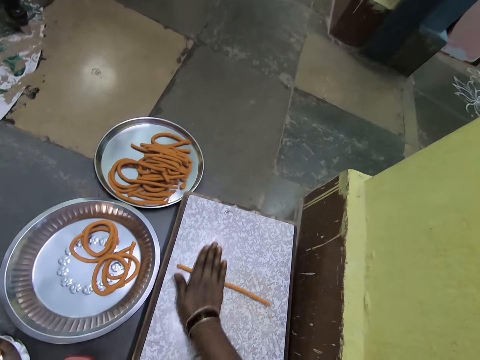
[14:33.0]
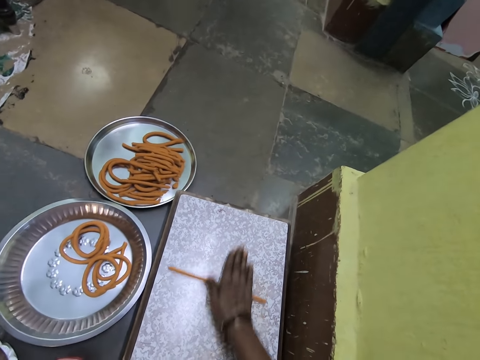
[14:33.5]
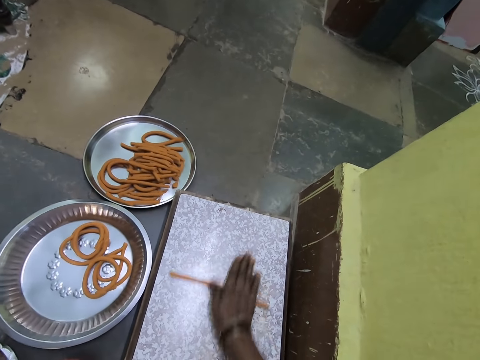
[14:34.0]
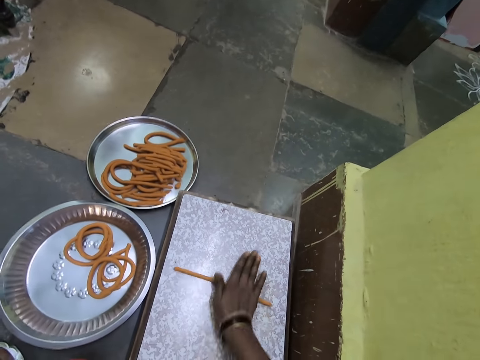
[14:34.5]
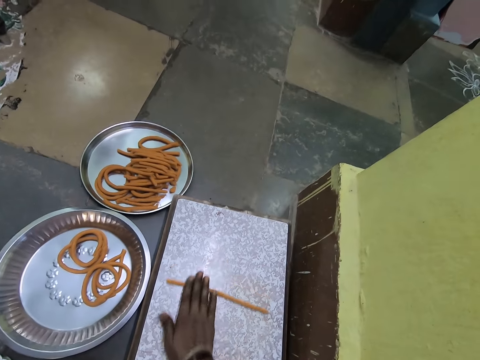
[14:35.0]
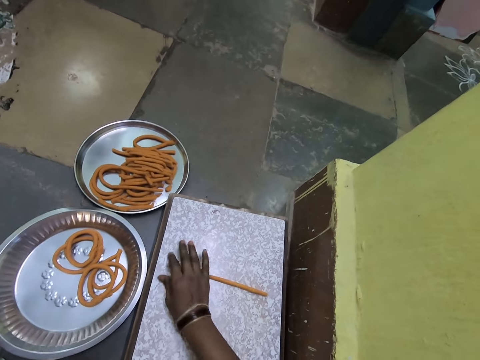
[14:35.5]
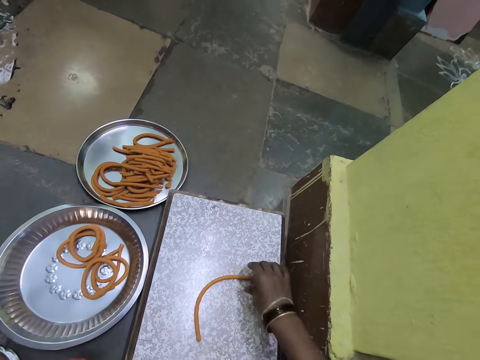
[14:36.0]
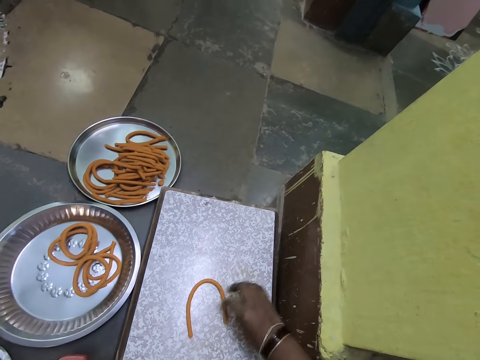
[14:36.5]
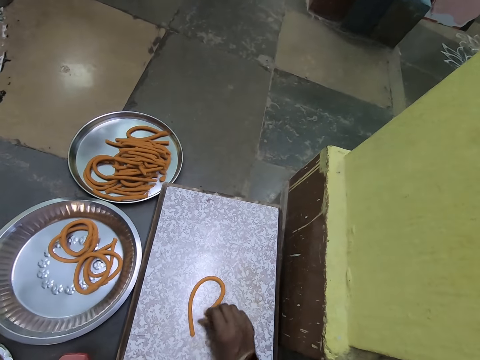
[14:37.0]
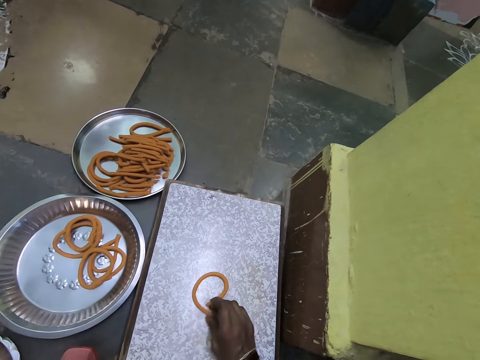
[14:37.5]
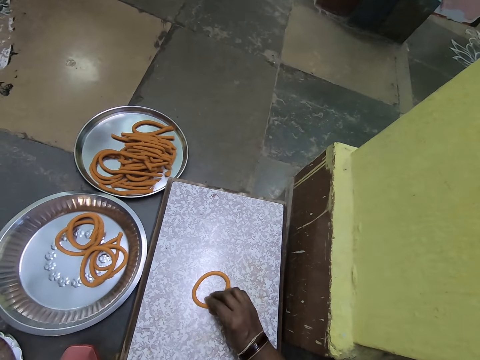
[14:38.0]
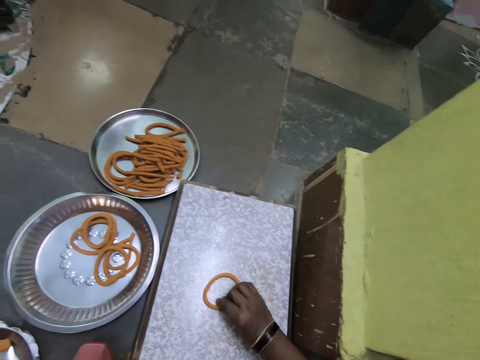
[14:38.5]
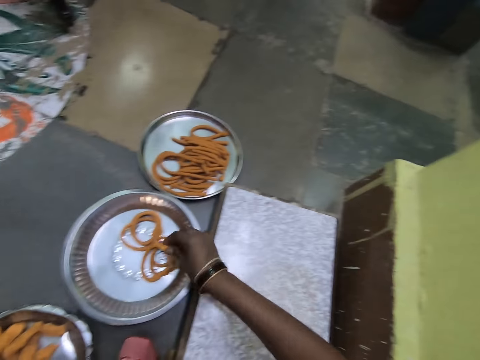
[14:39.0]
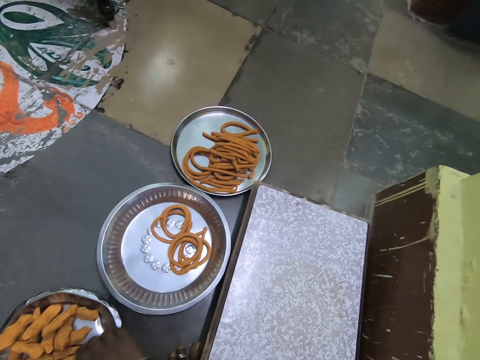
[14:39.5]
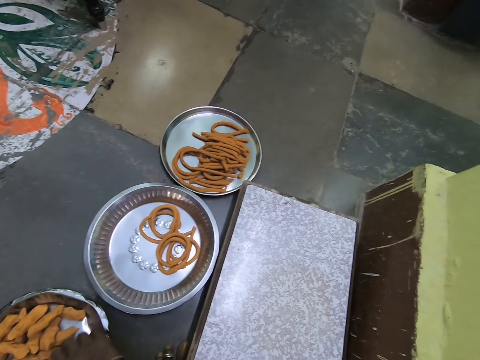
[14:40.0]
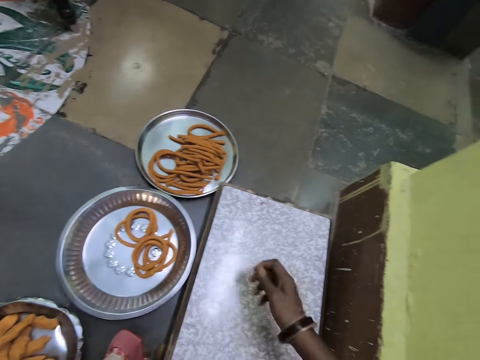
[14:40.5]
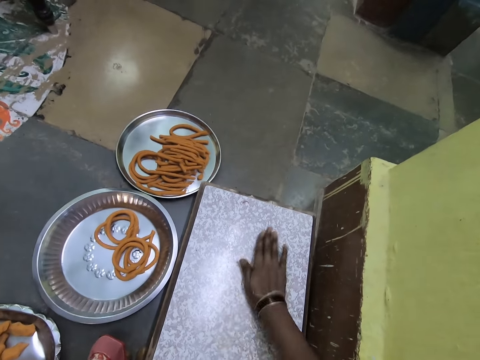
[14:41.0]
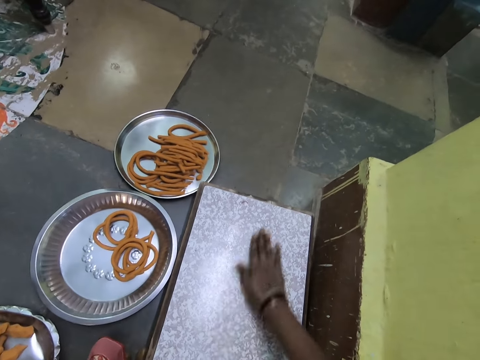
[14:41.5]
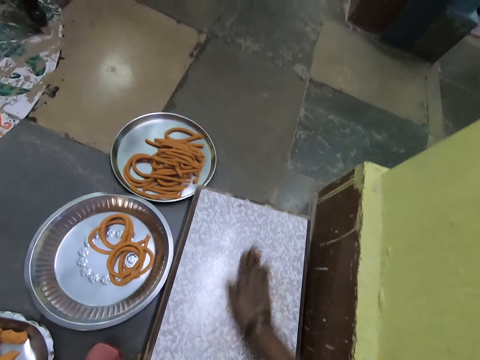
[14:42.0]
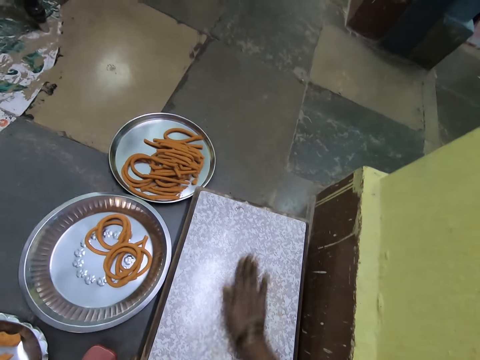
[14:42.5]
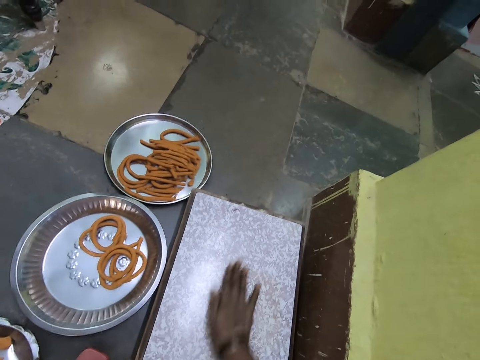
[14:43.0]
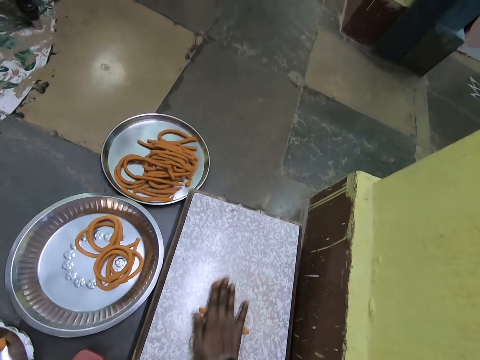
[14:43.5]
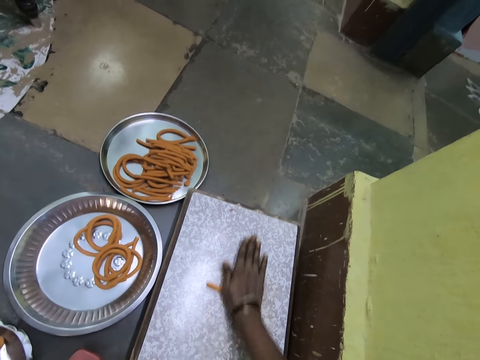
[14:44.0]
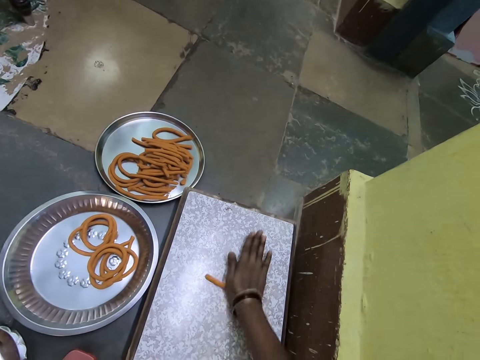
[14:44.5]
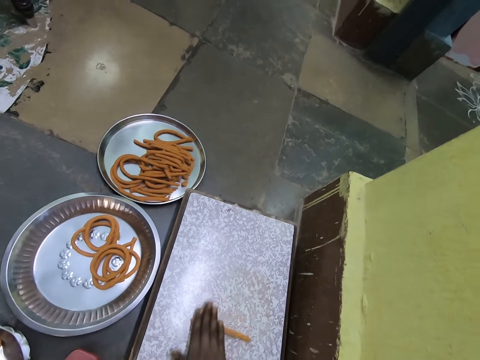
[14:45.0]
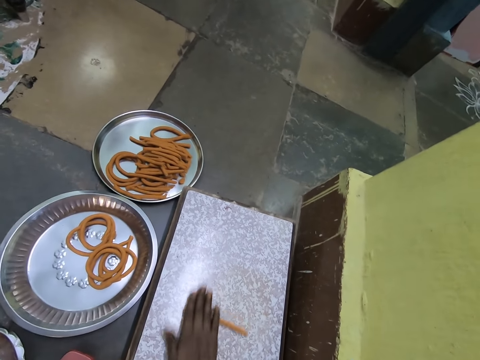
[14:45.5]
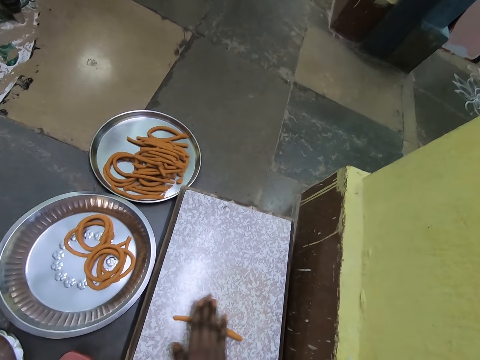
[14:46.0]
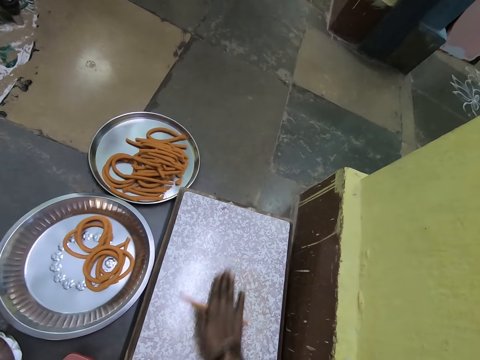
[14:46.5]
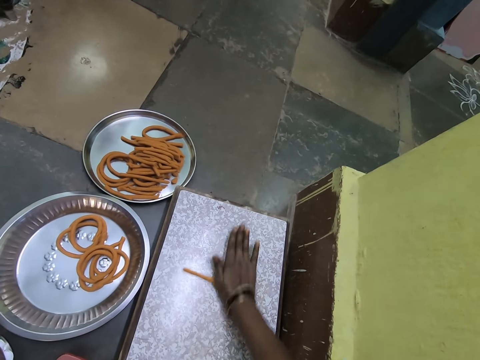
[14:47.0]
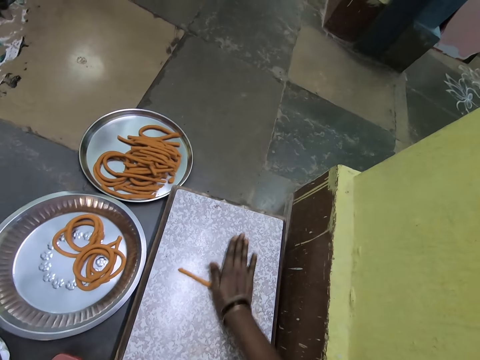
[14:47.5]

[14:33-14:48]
The camera wearer pulls on an end of a piece of dough. They pick up the piece of dough from a rolling board. They place the piece of dough onto a metal tray. They pick up the piece of dough from the metal tray. They roll the piece of dough on the rolling board.

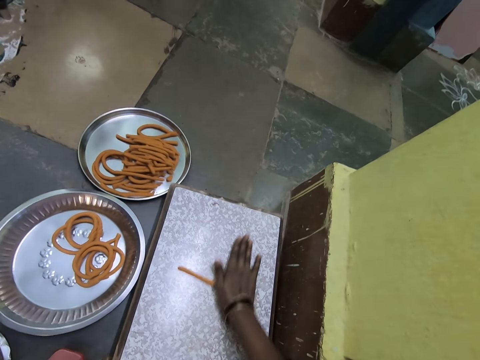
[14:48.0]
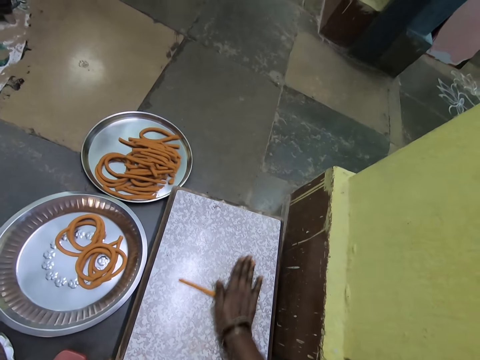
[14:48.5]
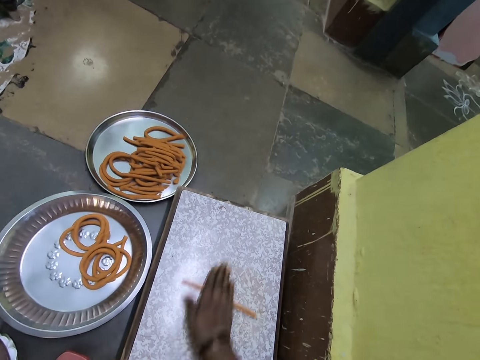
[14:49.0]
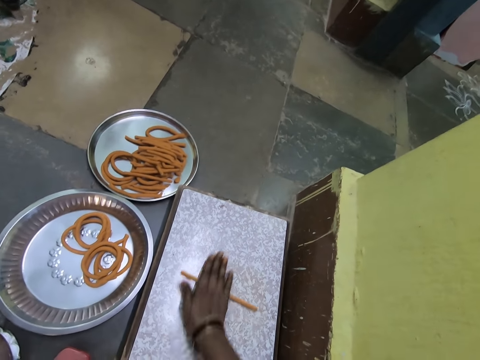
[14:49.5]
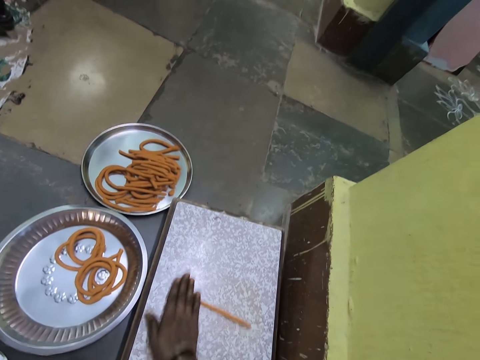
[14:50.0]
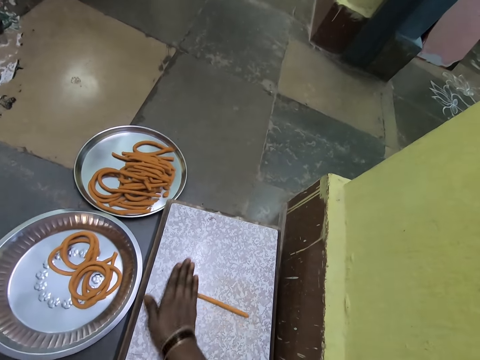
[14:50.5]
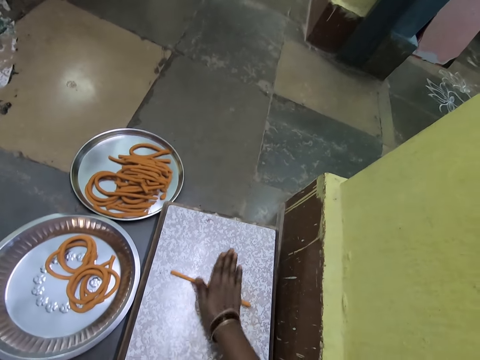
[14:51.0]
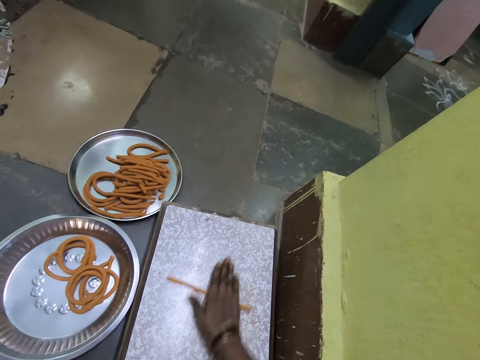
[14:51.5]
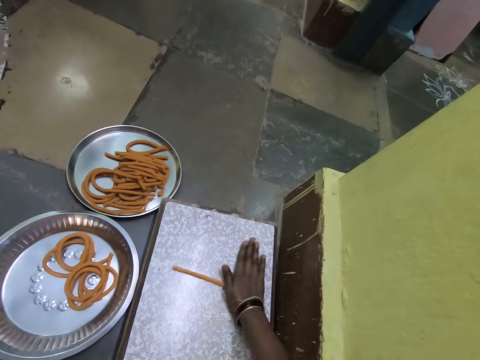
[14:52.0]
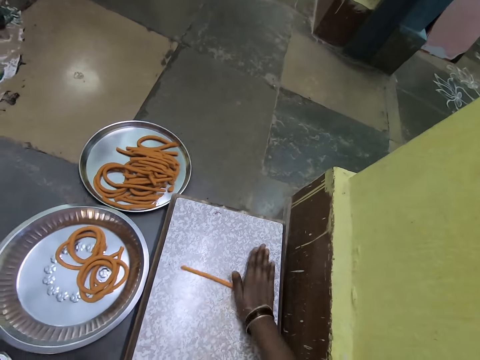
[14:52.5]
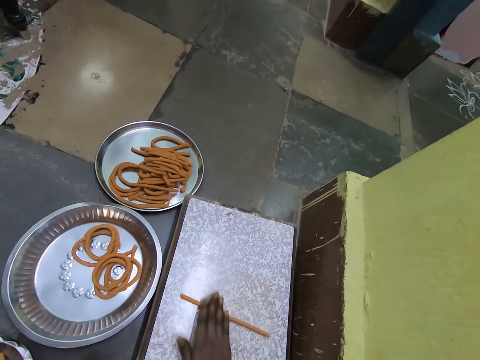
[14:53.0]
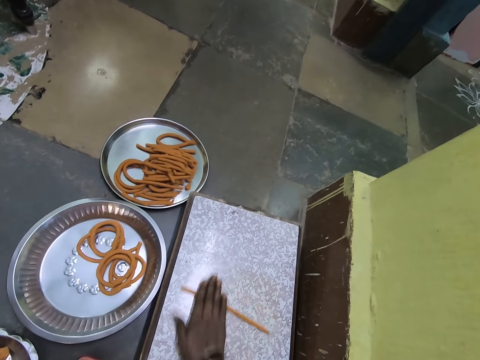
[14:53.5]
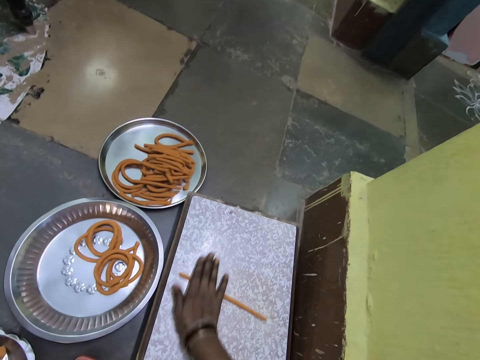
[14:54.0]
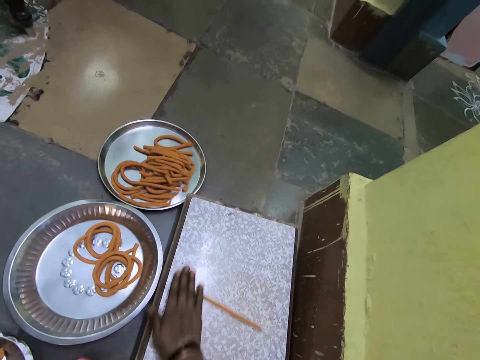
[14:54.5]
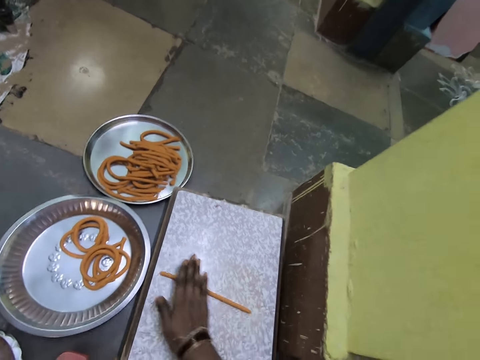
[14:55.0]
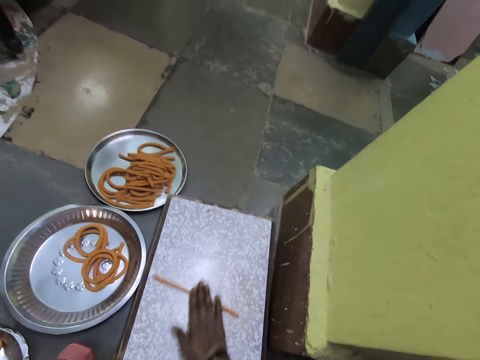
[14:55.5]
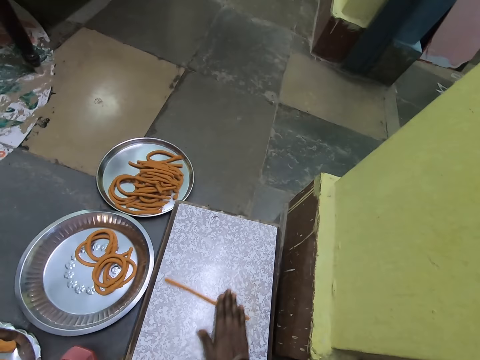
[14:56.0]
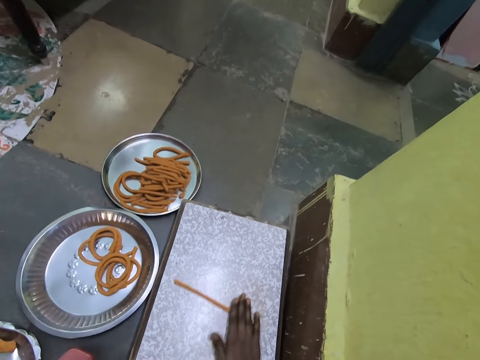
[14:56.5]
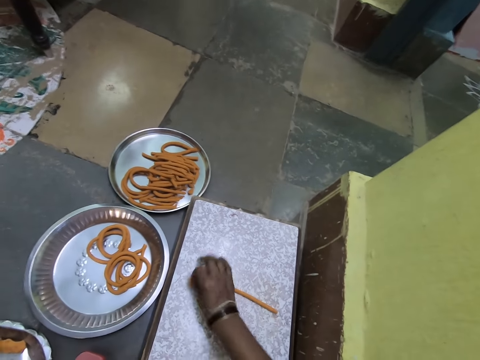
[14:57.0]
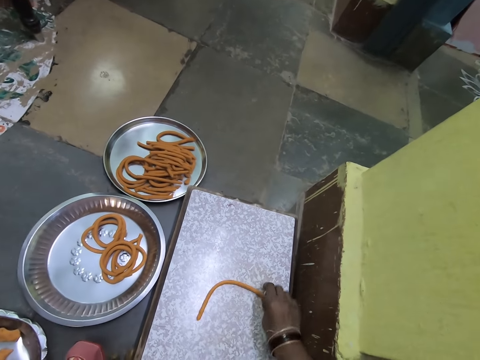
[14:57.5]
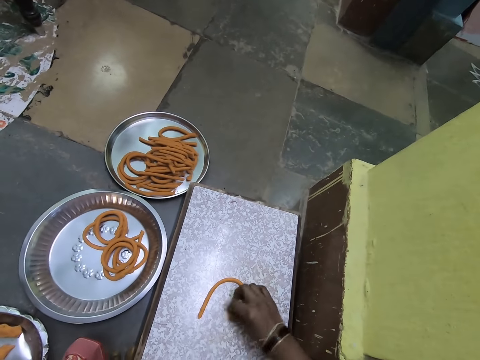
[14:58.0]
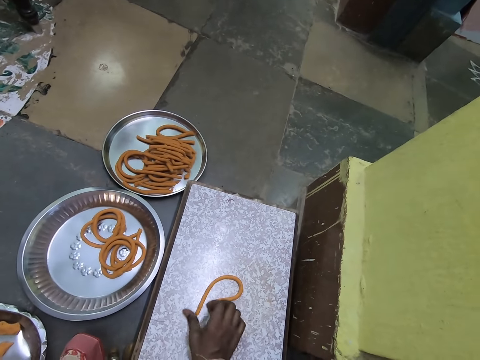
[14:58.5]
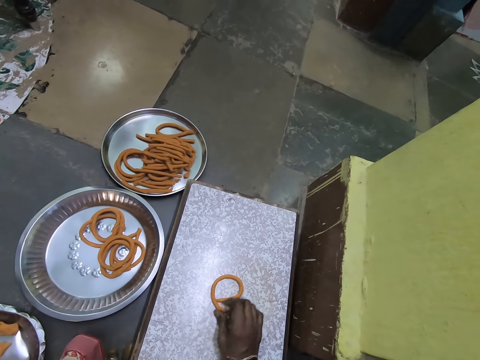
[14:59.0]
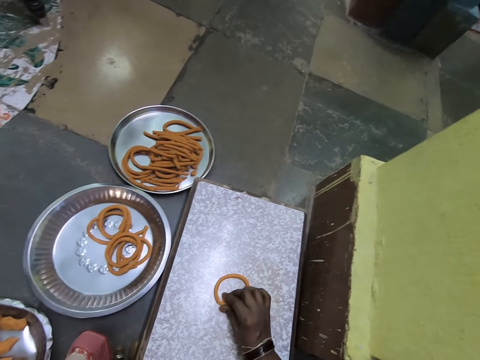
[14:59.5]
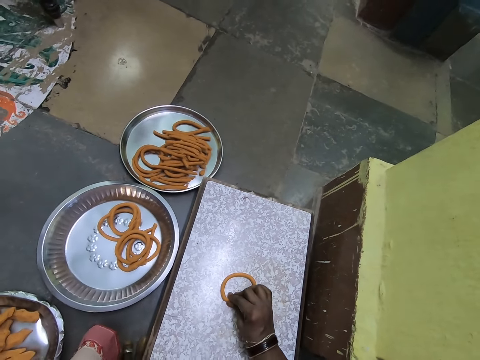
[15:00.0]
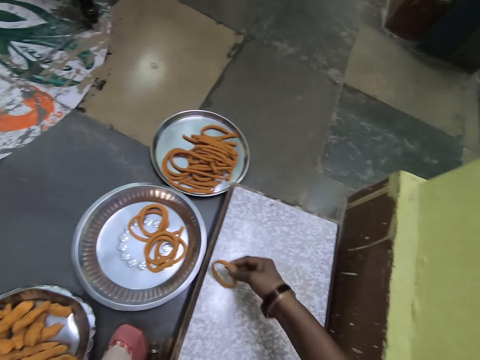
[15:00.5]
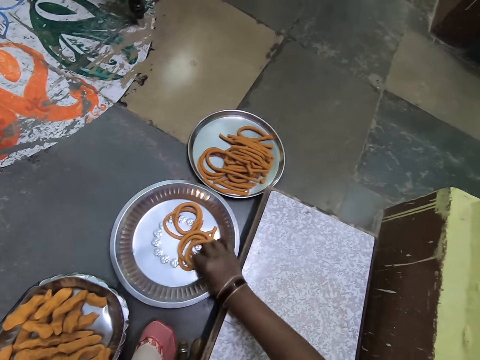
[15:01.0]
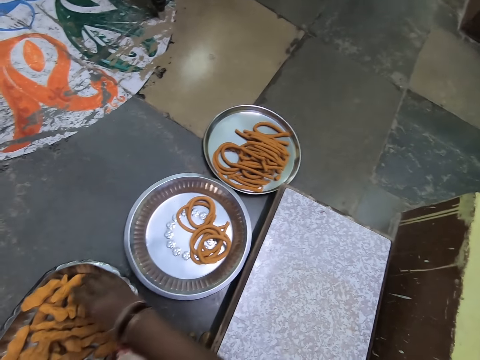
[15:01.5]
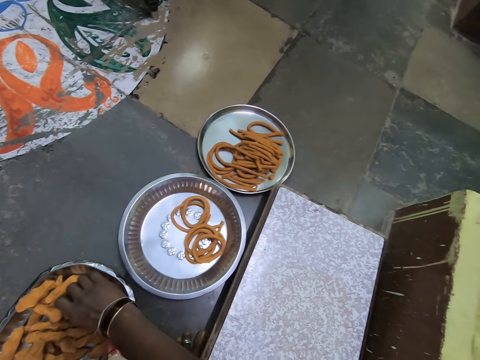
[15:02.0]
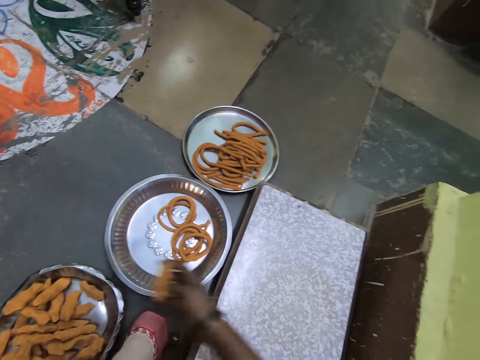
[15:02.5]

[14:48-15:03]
The camera wearer pulls on an end of a piece of dough. They pick up the piece of dough from a rolling board. They place the piece of dough onto a metal tray. They pick up the piece of dough from the metal tray.
